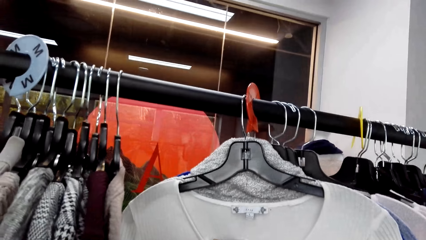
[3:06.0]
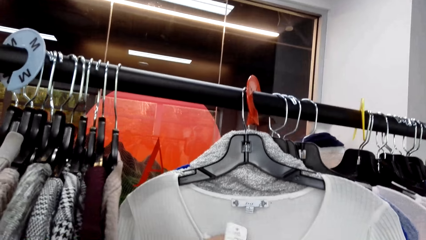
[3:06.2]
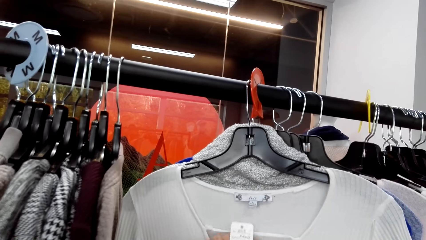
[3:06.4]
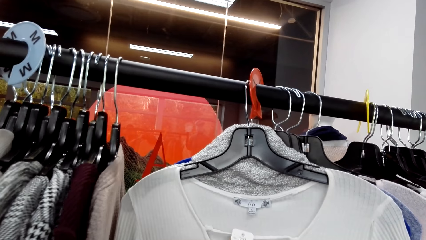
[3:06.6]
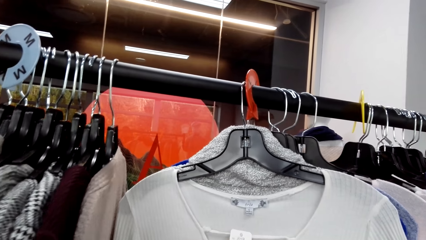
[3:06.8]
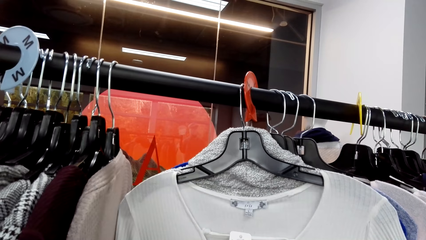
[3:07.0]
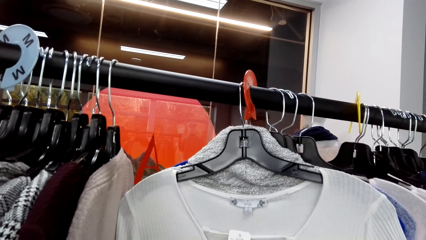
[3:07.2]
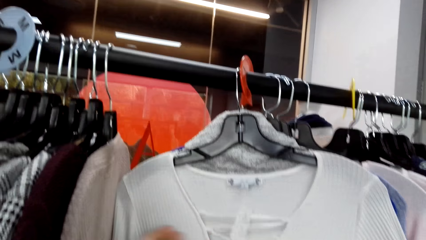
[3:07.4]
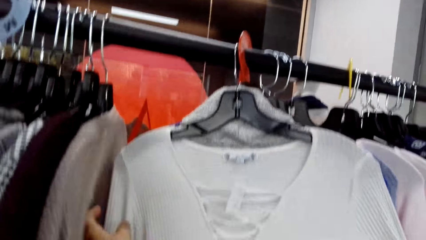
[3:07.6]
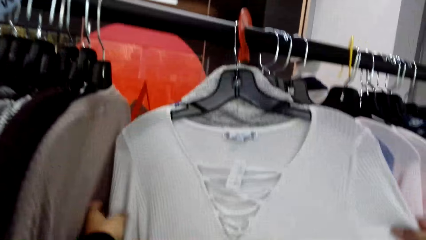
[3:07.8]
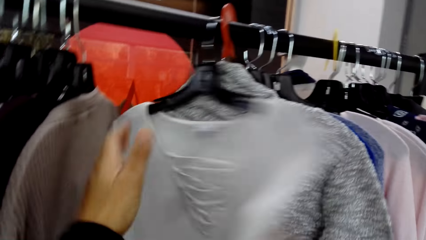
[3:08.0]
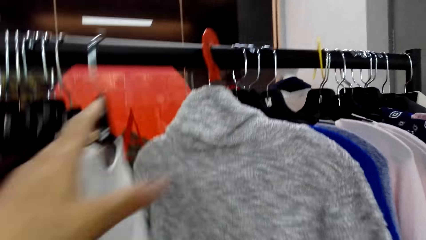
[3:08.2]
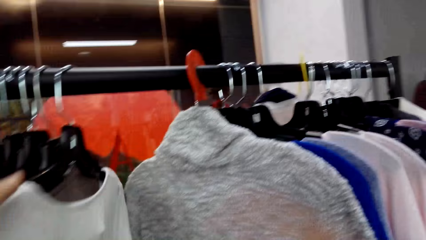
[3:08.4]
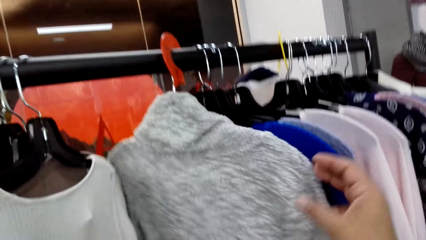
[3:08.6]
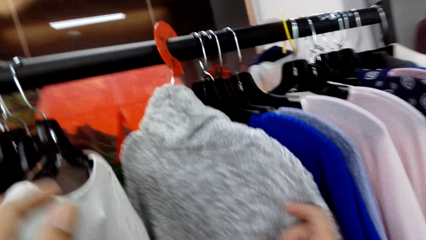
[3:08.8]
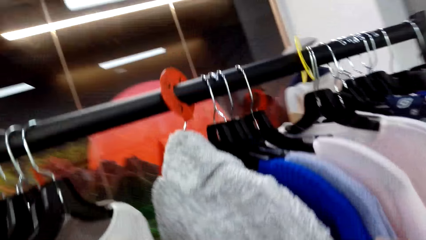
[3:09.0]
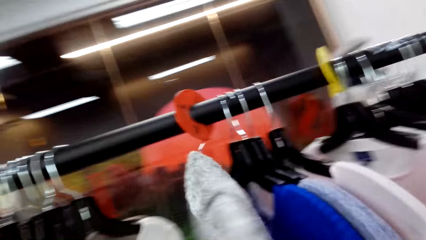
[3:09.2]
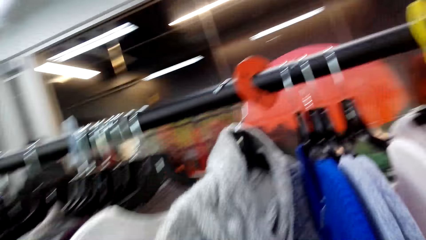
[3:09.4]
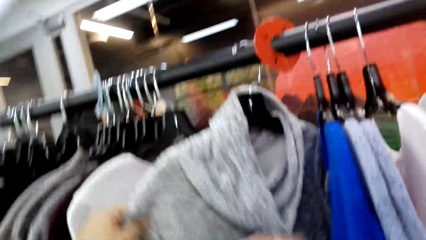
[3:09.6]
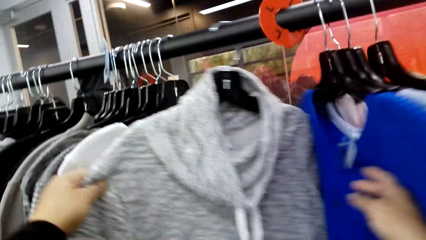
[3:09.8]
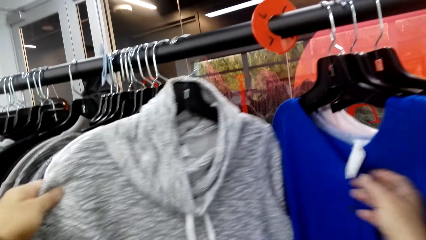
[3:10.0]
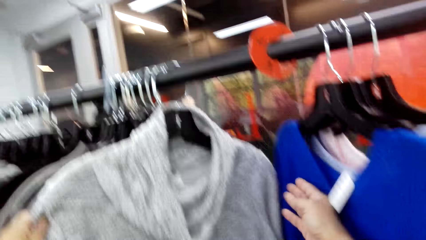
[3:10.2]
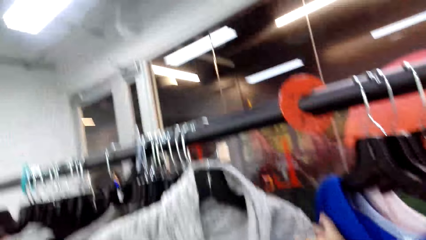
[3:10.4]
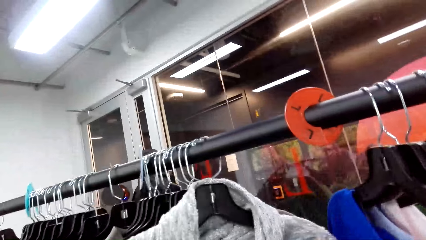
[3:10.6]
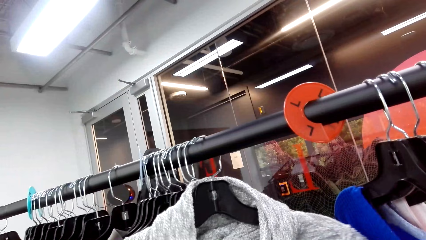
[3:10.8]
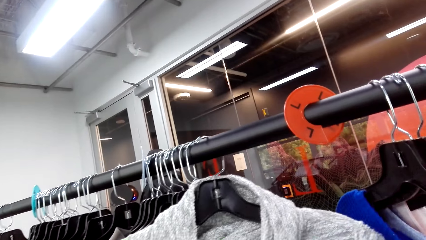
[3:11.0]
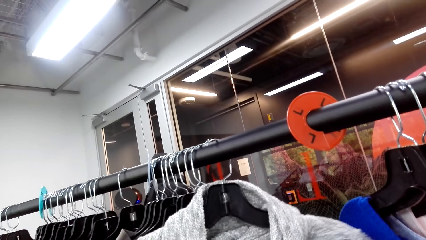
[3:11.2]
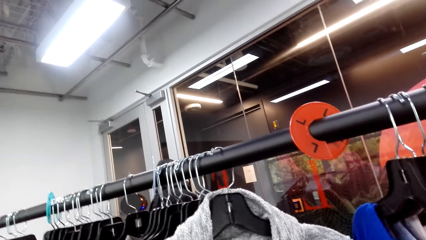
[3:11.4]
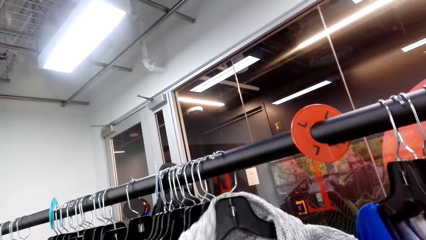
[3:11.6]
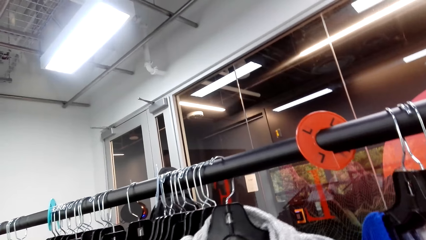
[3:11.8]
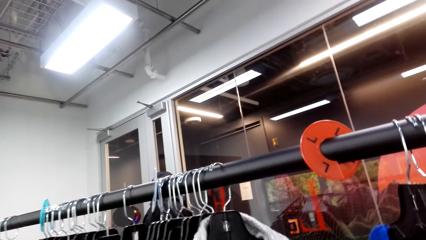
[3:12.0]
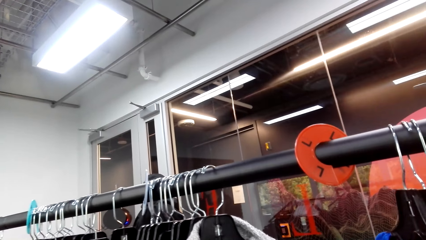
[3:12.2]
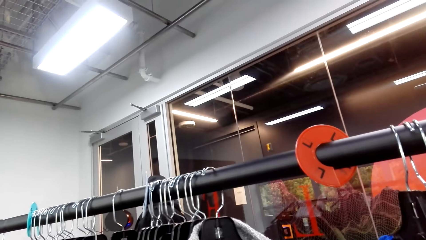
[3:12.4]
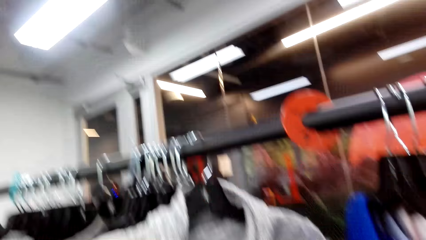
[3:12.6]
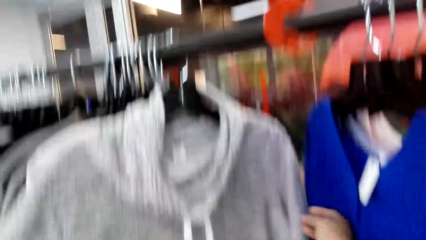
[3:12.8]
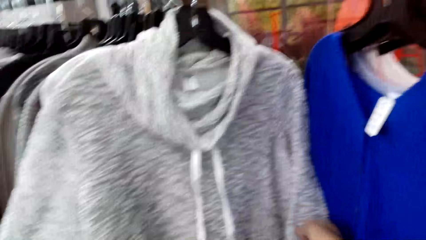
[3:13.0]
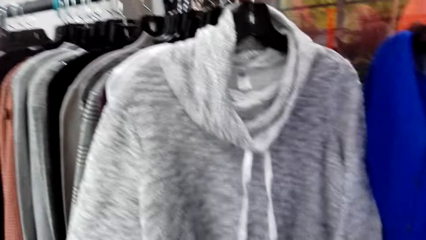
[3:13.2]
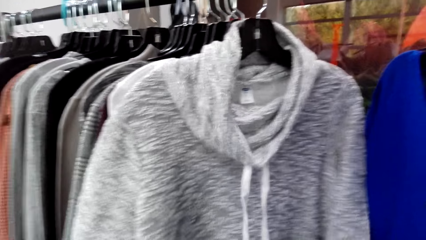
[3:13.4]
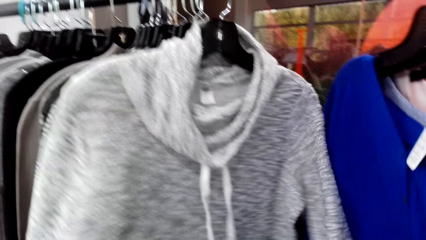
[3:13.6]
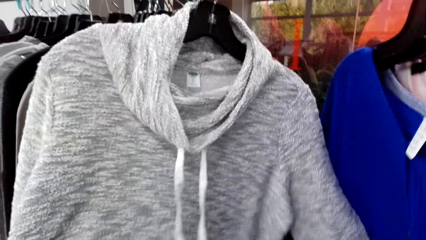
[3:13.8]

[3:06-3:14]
The camera wearer looks at the price tag. They look at the tops on the stand.

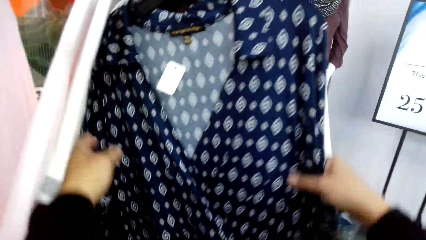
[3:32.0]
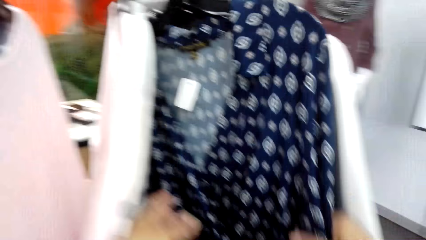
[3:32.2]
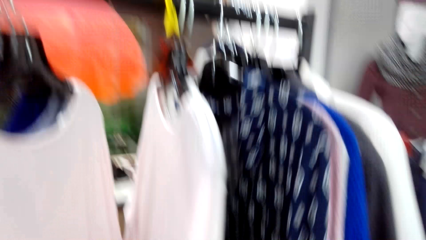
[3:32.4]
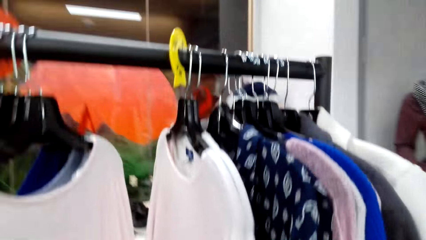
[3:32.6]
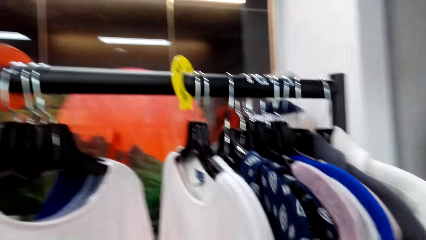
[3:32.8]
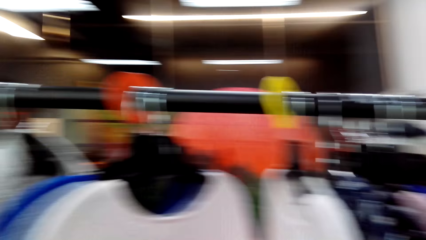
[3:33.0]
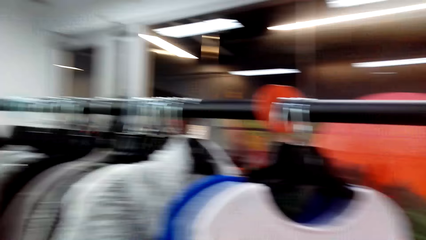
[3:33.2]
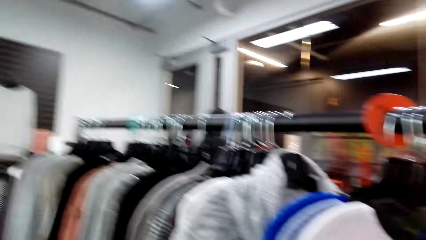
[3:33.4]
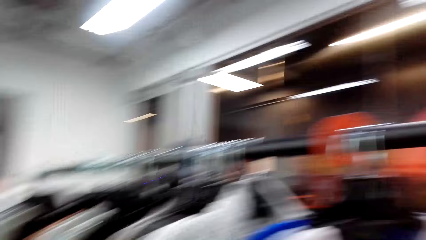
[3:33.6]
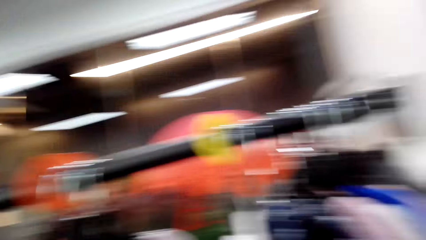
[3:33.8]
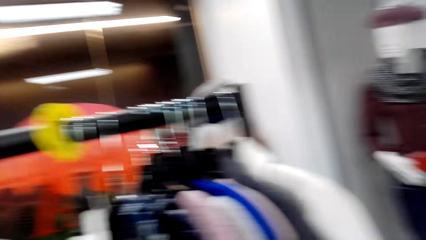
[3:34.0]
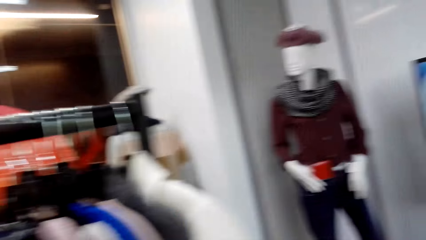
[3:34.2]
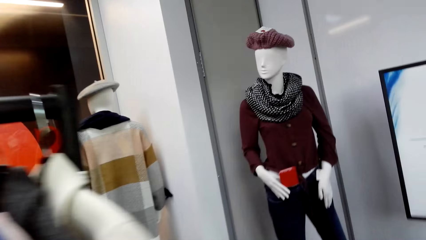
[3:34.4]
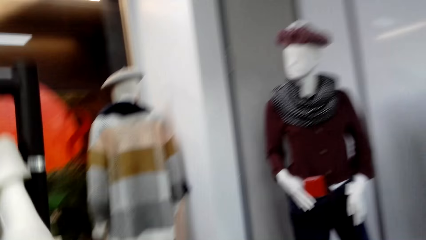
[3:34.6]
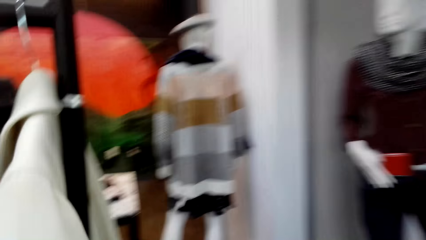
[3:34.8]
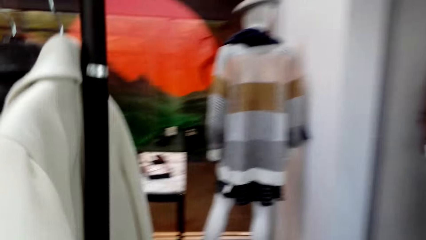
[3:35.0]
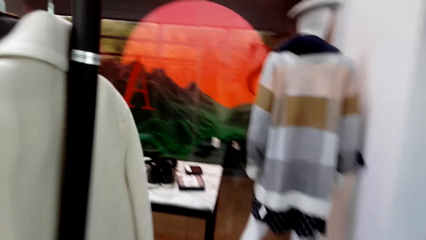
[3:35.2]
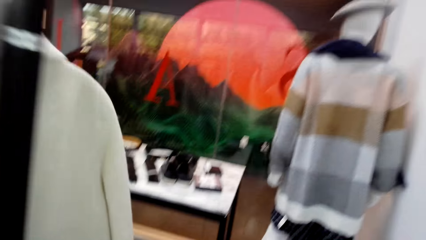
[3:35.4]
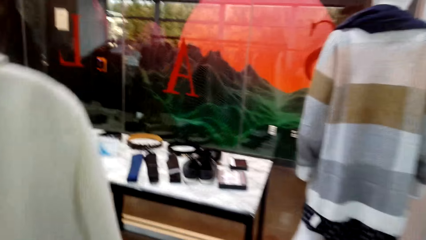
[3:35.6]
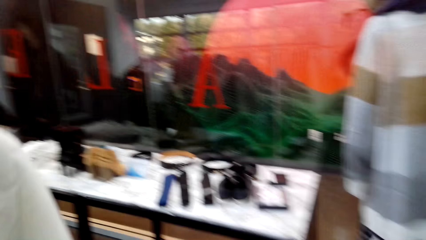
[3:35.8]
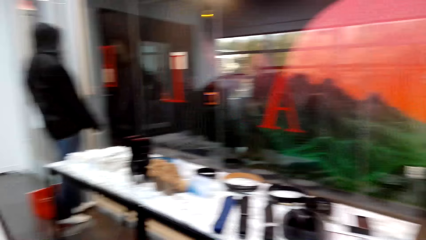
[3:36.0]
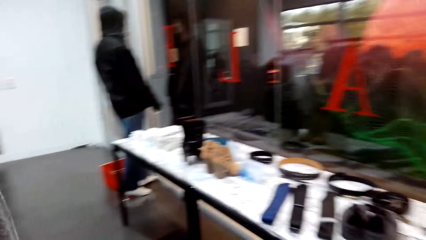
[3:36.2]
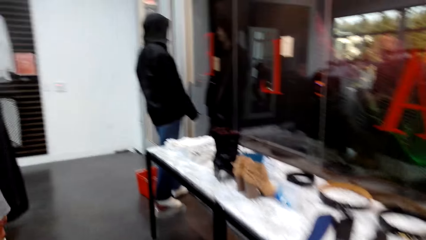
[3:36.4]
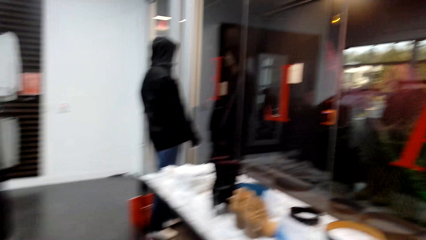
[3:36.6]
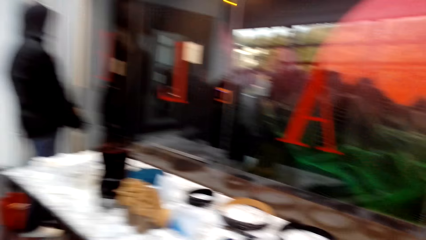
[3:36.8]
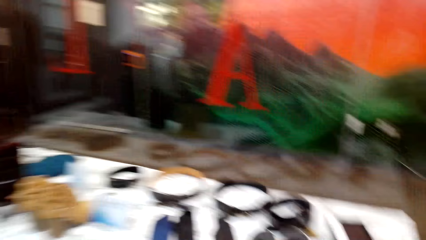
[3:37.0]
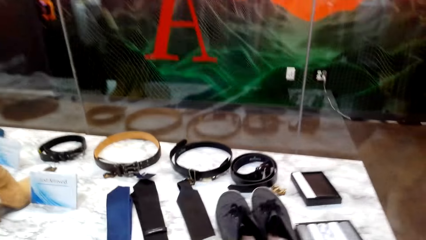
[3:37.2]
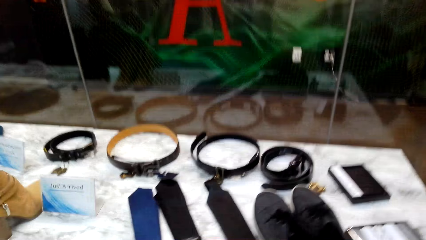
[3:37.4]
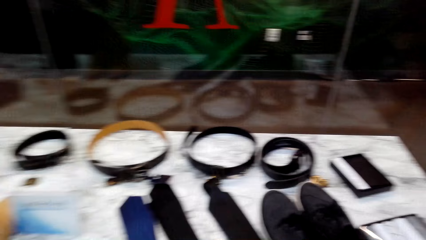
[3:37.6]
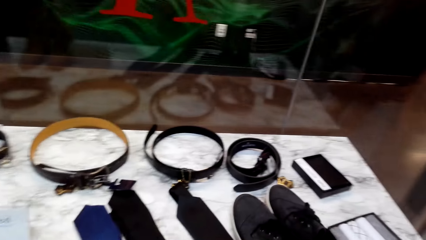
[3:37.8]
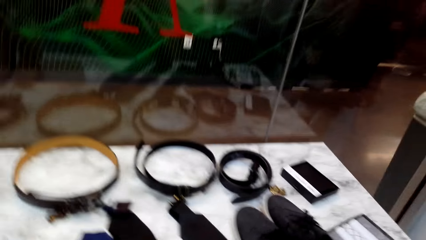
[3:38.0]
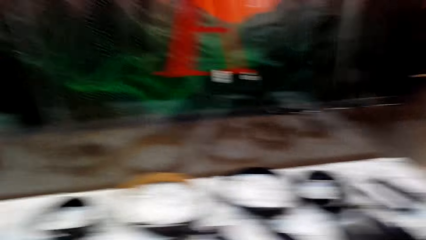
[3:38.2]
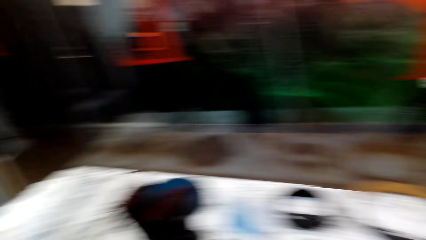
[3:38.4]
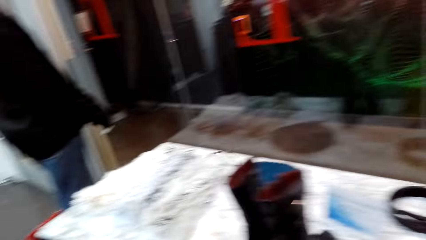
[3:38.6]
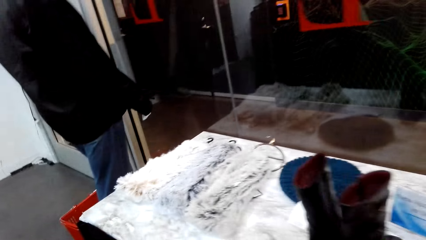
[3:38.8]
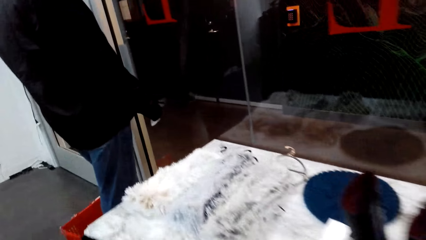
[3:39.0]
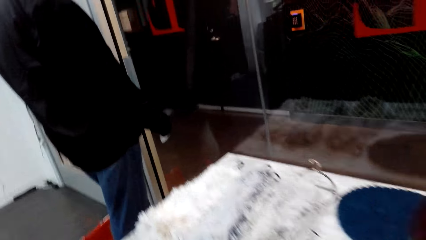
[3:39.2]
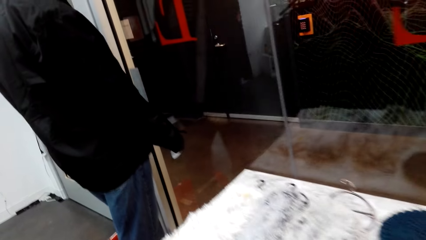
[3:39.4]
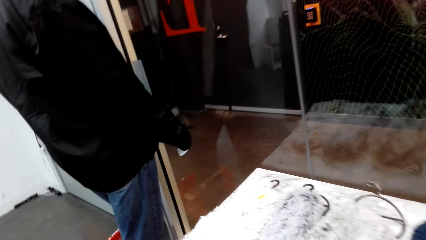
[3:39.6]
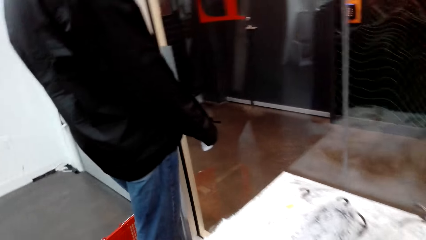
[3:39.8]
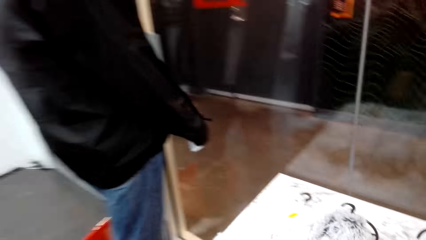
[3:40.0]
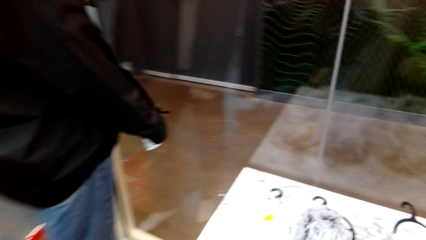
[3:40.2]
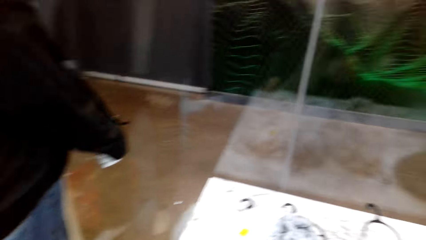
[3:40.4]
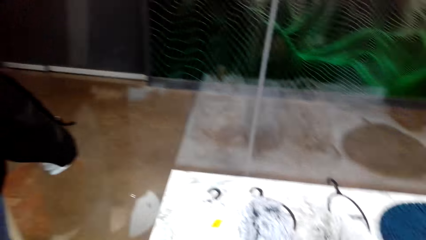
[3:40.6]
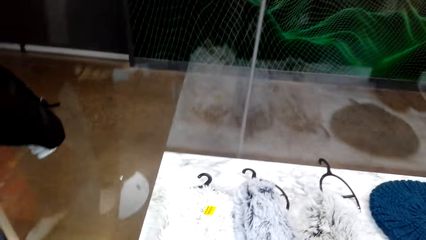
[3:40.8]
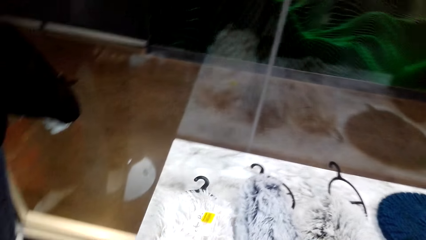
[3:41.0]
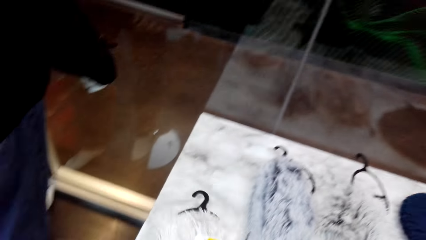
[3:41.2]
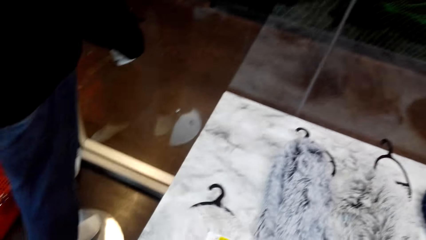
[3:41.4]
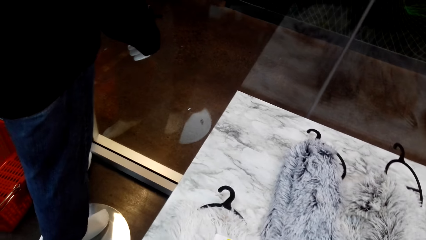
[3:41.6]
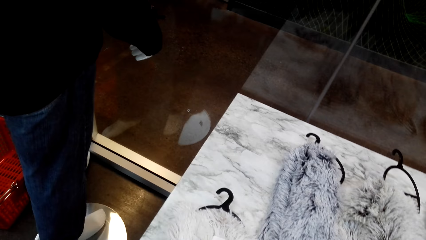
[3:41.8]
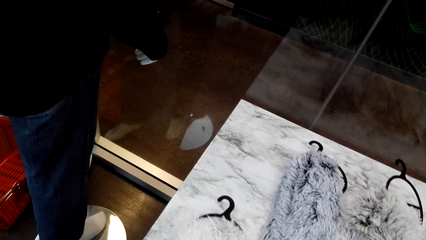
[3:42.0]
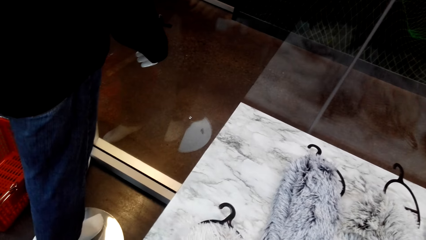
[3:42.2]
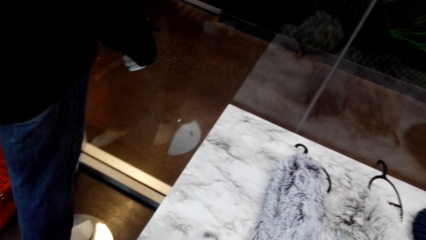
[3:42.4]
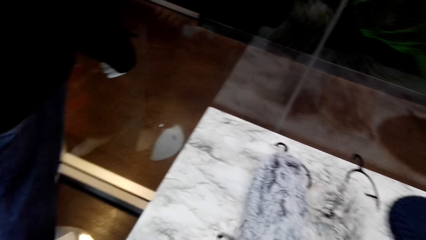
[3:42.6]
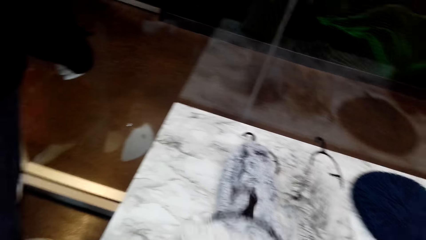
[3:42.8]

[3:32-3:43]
The camera wearer looks around. They move in the clothing store. They interact with a man. The camera wearer picks up the woolen scarf.
